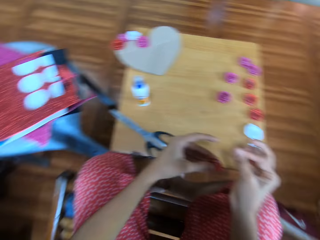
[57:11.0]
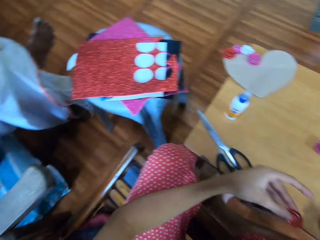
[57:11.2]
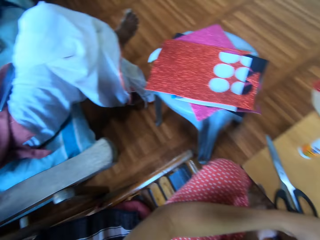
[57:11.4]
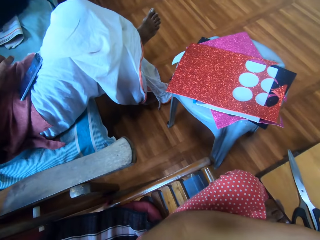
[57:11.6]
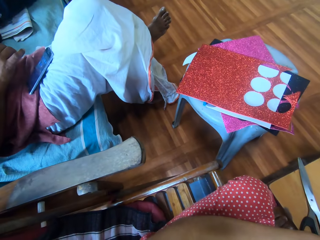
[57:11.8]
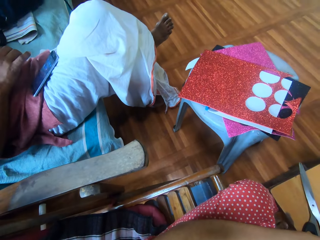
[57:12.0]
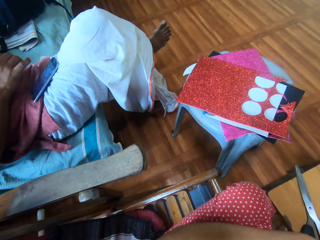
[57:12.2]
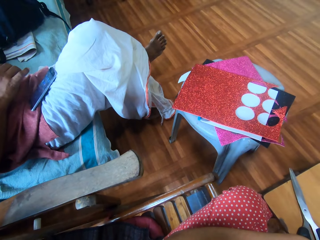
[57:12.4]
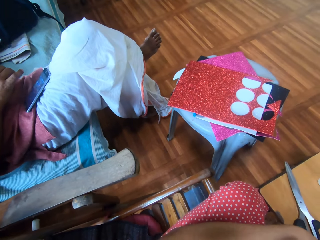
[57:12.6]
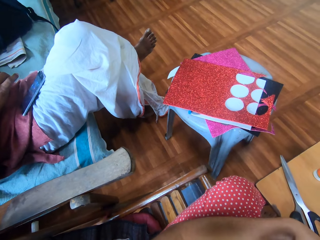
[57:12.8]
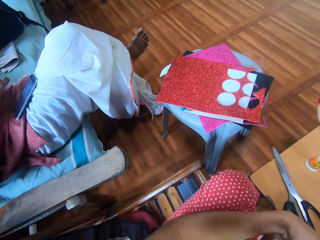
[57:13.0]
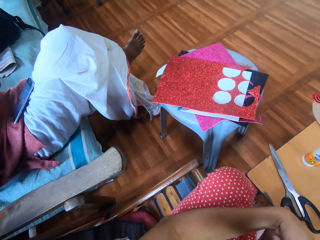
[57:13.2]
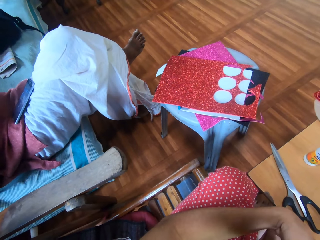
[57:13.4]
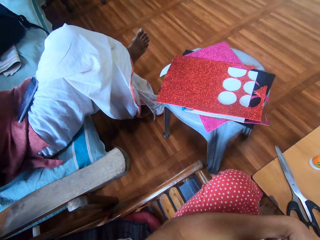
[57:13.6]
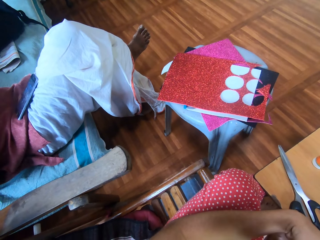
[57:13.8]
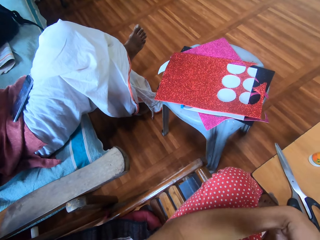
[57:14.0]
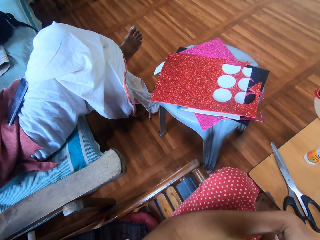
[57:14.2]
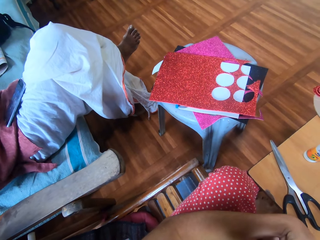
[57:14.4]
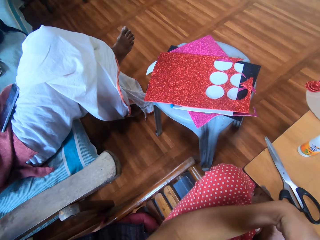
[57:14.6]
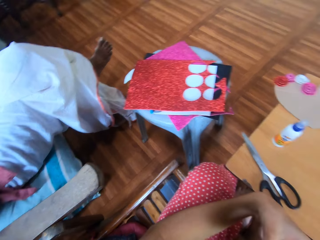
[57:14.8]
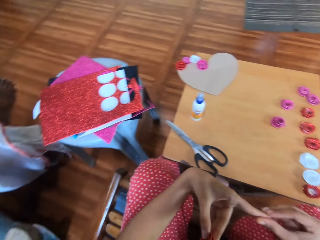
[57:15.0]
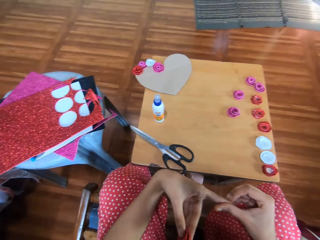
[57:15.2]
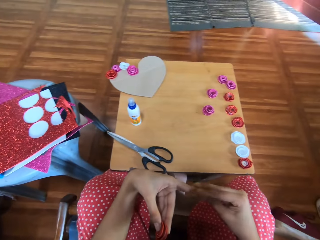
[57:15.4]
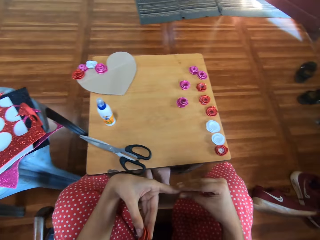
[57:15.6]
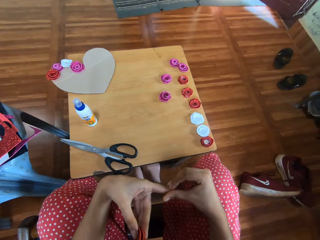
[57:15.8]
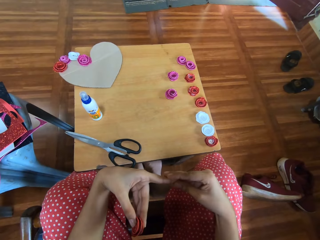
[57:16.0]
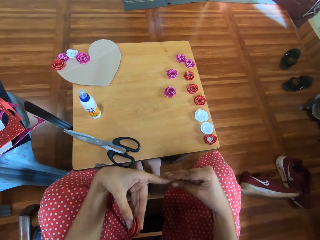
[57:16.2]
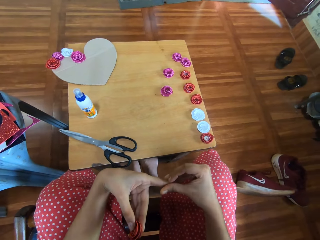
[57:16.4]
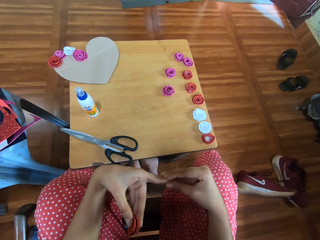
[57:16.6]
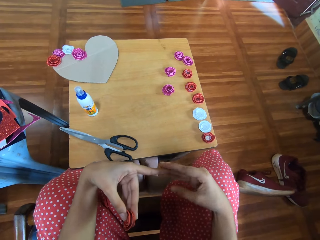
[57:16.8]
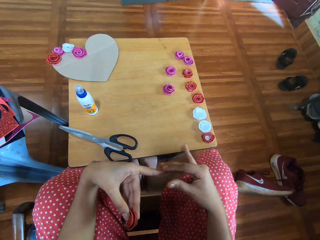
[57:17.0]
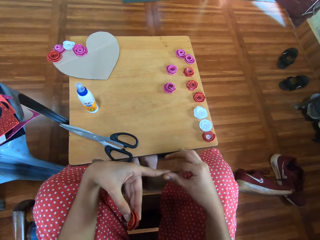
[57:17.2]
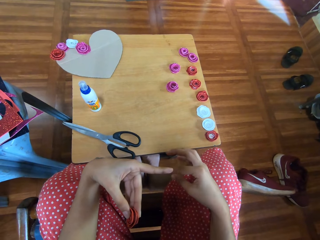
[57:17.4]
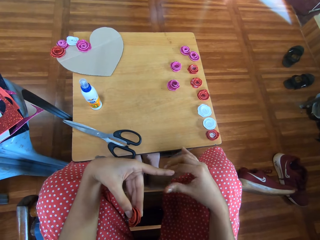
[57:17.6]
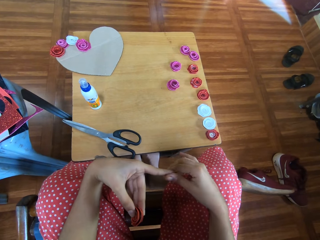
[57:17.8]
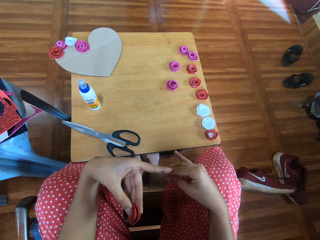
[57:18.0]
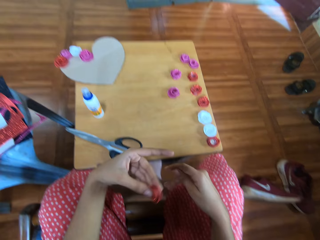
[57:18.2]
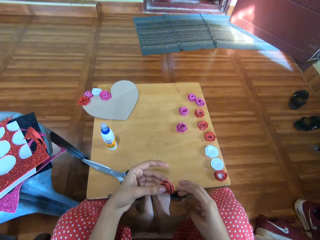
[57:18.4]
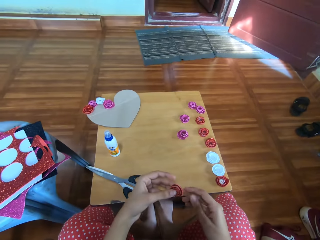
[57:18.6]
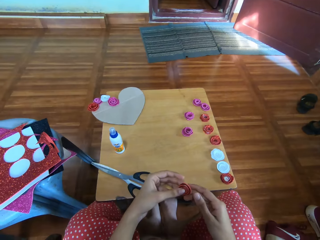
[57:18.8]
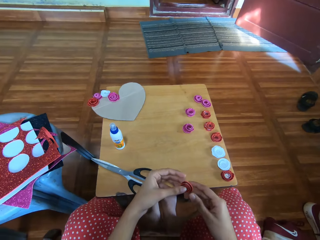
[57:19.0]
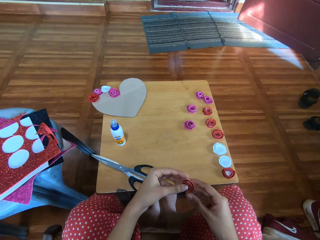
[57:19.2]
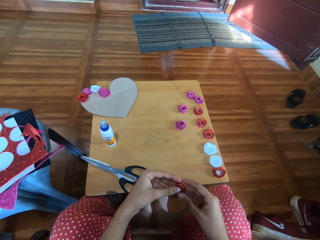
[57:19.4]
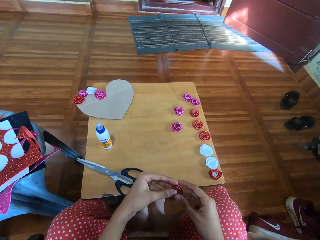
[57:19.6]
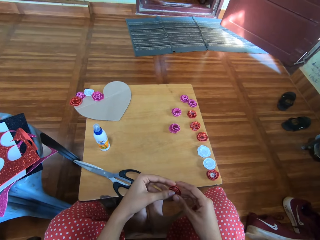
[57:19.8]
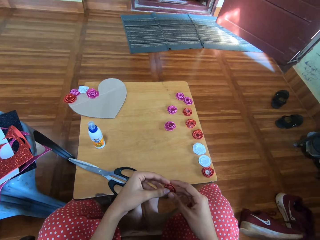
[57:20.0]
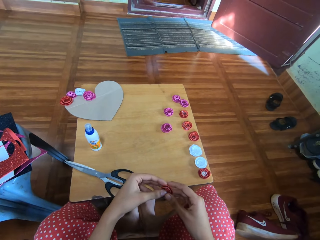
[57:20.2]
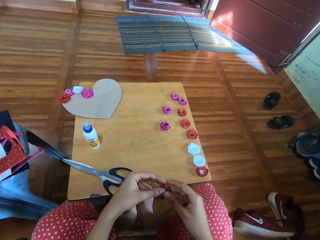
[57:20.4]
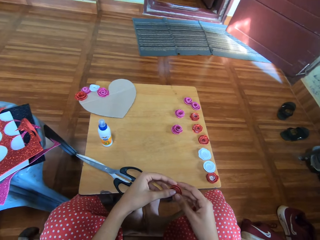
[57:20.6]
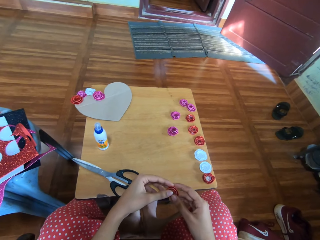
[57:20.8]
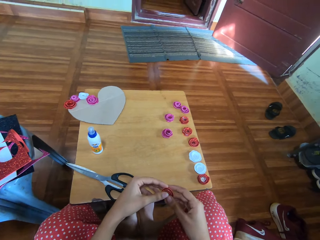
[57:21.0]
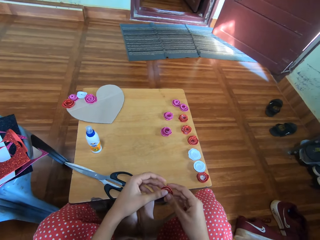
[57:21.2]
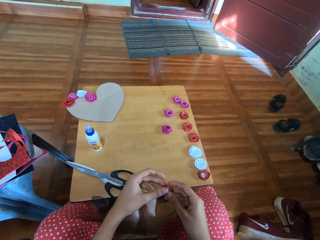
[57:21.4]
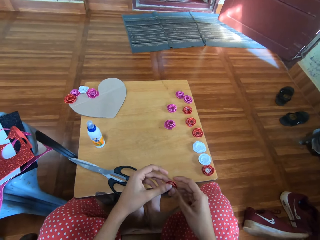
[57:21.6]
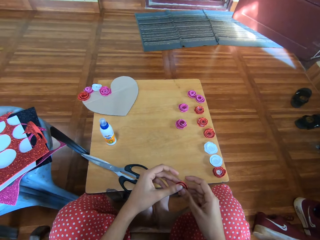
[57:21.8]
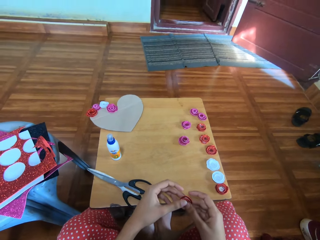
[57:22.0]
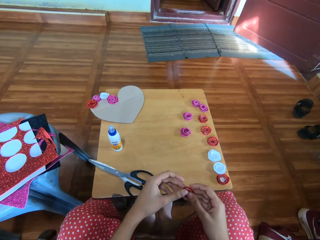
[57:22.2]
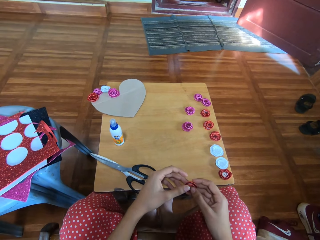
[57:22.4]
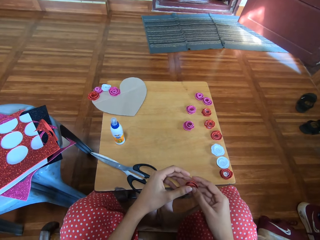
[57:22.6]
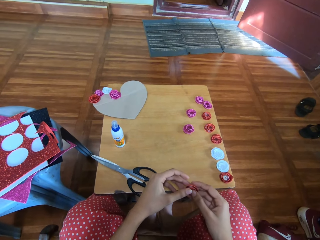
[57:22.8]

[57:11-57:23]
The camera wearer moves. A man sits on the seat. The camera wearer talks to the man. They rub their fingers. They hold the craft paper.

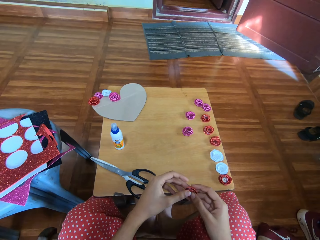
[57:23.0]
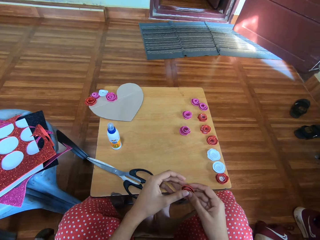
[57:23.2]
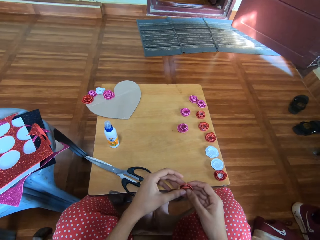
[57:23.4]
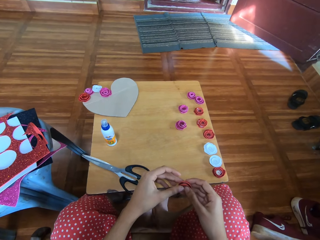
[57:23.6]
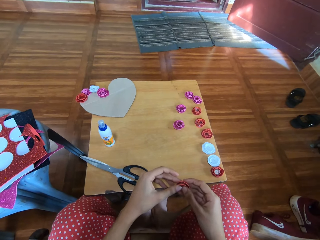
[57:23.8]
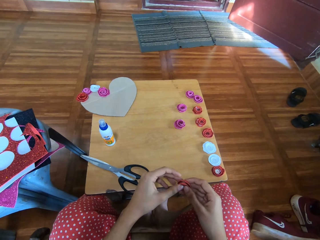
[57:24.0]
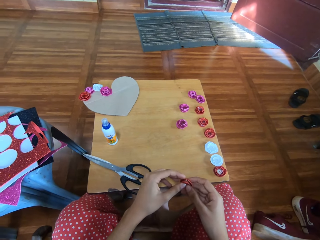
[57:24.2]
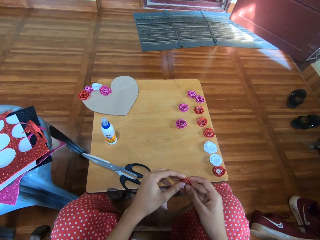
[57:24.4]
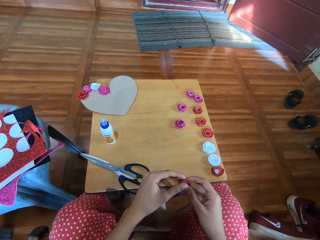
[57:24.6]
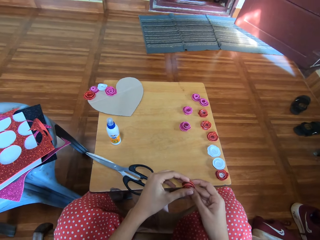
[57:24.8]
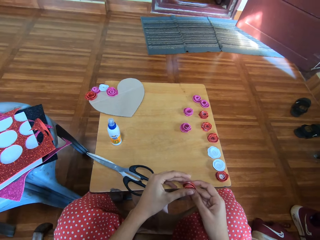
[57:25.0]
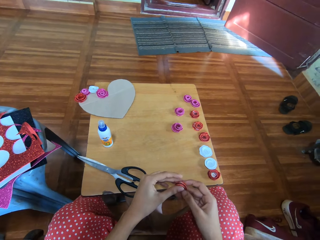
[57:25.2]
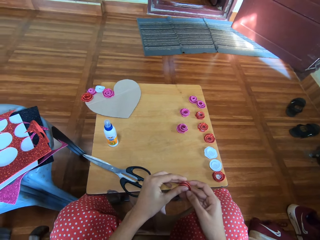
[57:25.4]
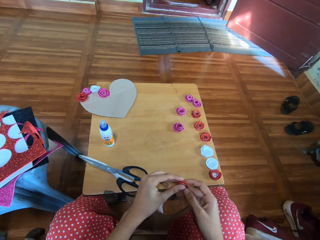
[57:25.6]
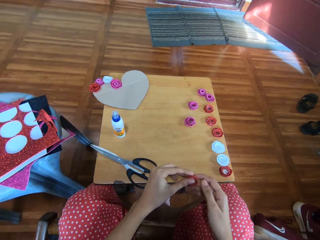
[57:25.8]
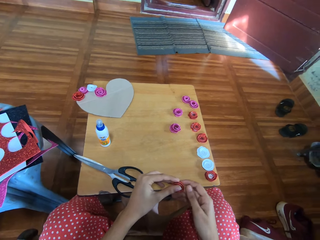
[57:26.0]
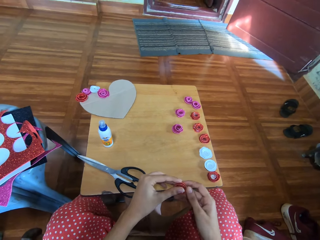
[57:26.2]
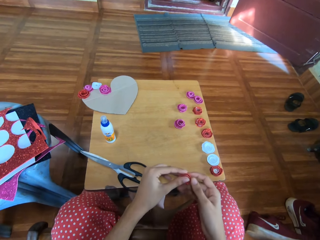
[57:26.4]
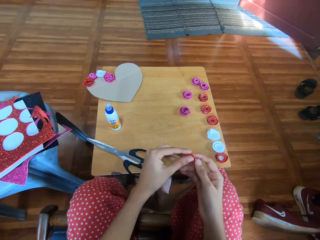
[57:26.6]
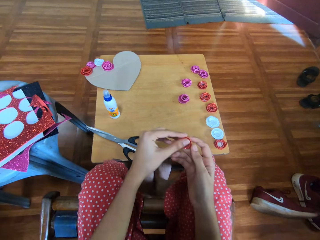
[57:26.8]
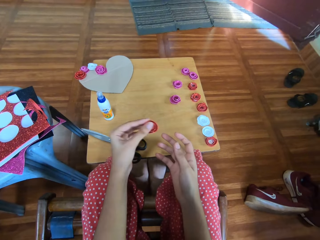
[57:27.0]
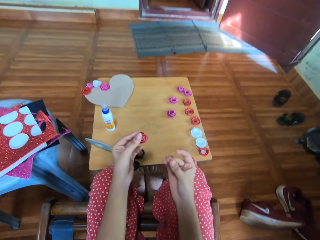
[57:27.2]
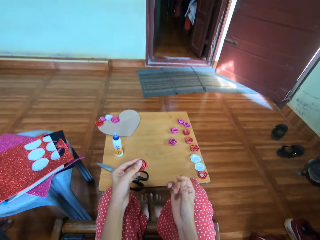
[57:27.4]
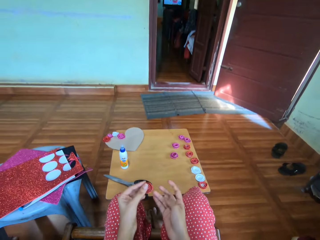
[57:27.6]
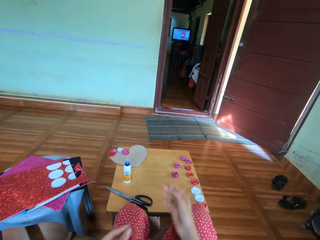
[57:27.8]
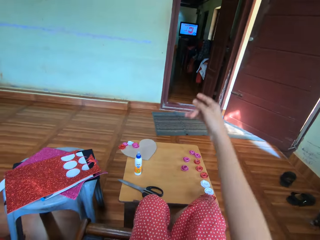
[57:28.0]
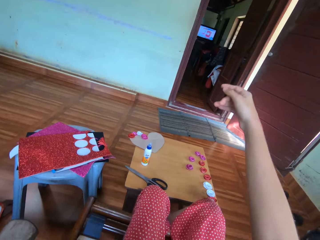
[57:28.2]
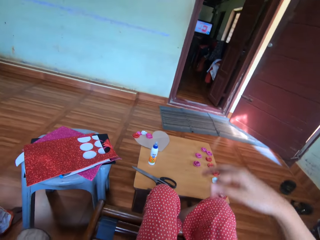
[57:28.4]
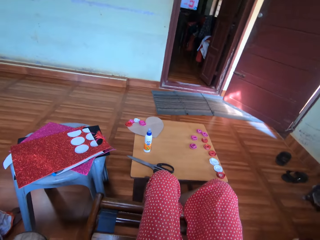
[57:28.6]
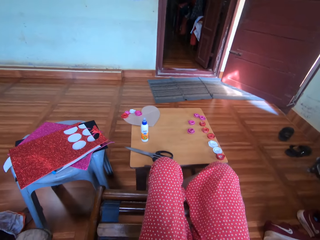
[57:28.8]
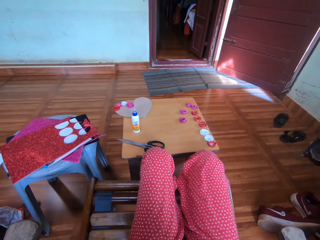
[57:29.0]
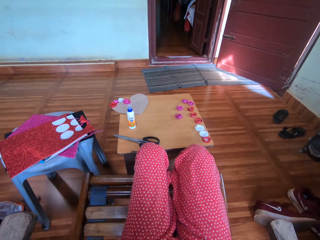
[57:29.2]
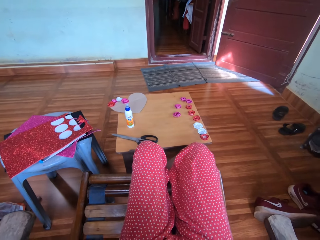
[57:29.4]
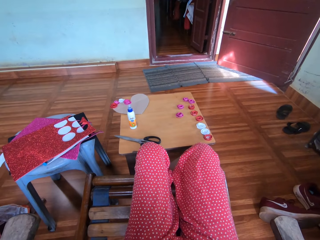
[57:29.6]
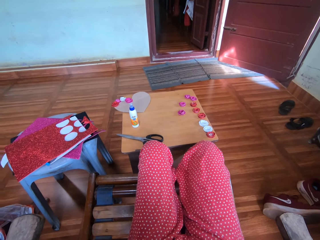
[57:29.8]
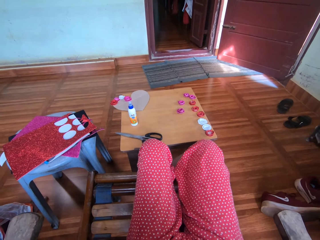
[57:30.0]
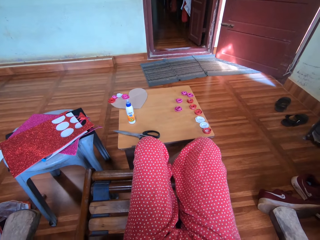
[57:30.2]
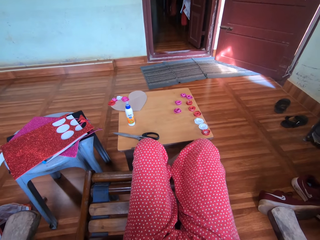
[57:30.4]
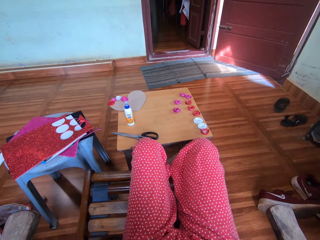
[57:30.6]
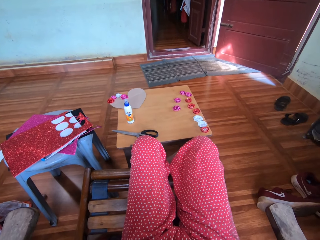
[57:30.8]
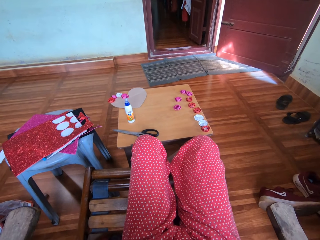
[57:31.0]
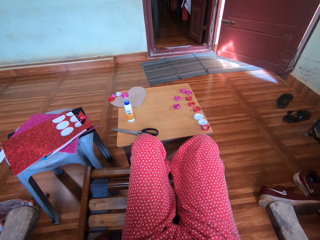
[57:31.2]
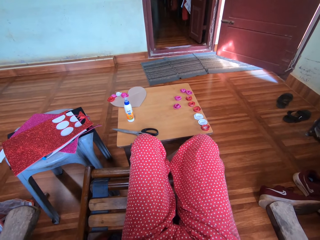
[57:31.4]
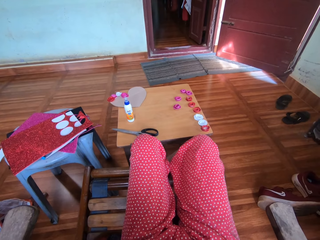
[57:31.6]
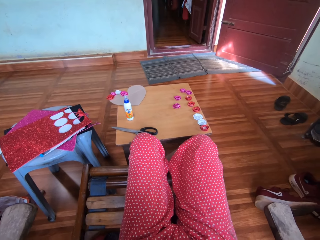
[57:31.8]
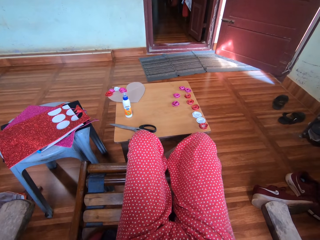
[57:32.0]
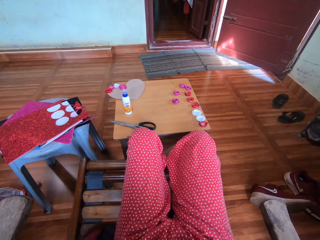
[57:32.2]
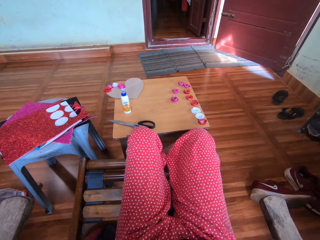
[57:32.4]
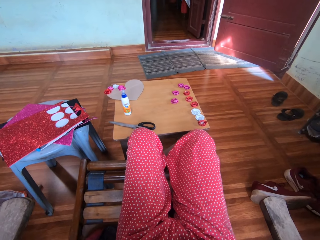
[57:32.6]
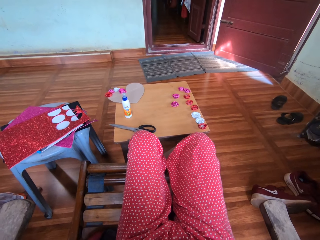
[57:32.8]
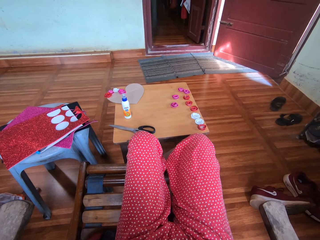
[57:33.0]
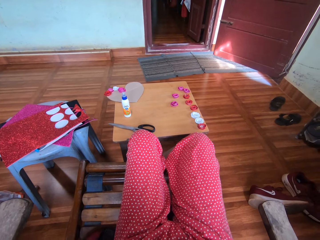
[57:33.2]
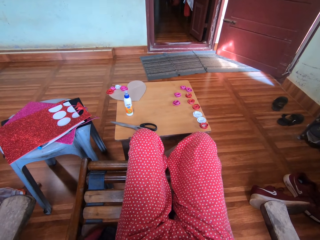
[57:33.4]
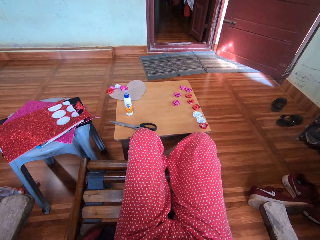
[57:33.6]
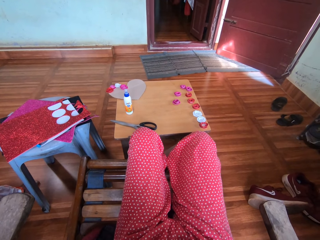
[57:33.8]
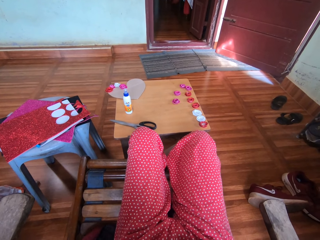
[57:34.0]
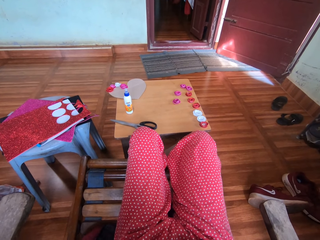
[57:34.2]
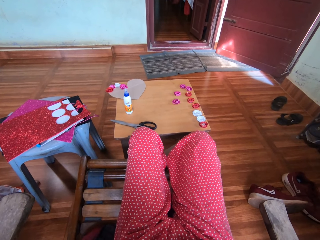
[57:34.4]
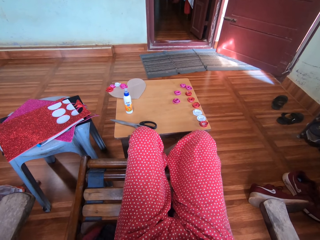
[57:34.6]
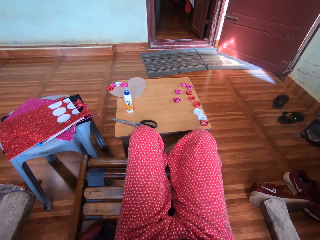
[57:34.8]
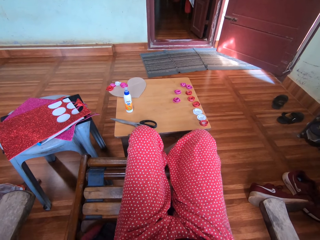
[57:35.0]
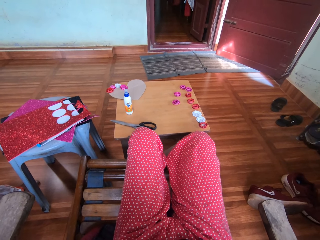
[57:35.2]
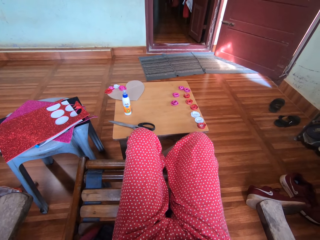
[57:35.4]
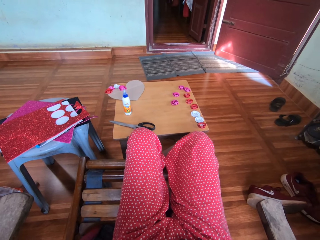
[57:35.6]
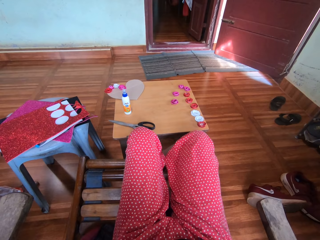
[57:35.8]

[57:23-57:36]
The camera wearer stretches.
